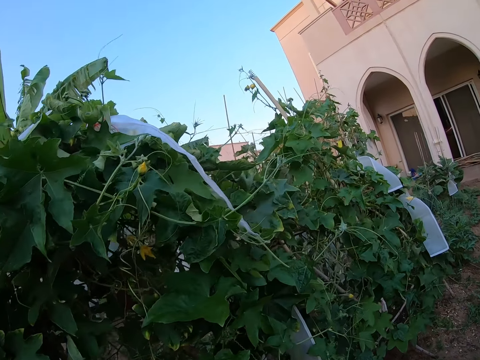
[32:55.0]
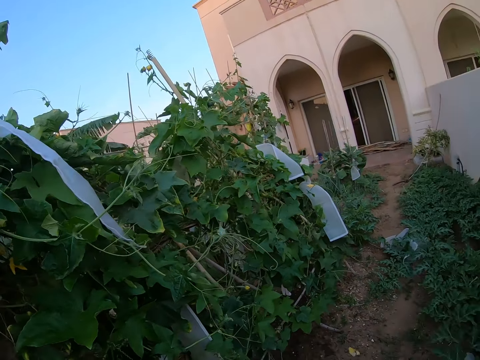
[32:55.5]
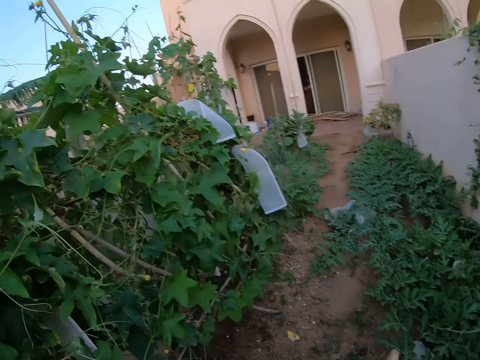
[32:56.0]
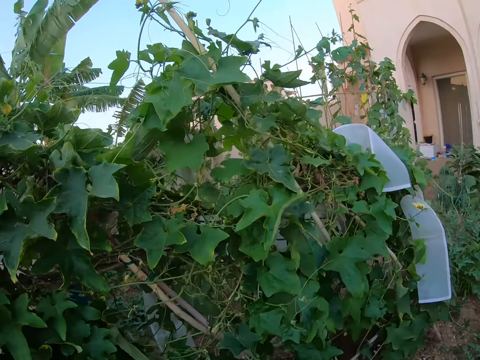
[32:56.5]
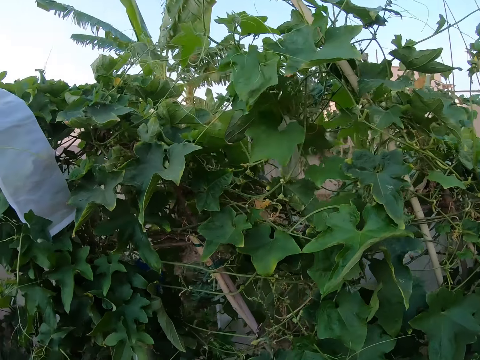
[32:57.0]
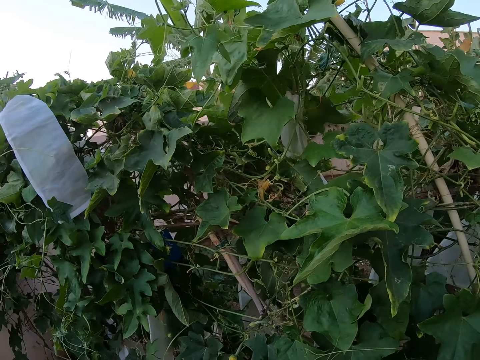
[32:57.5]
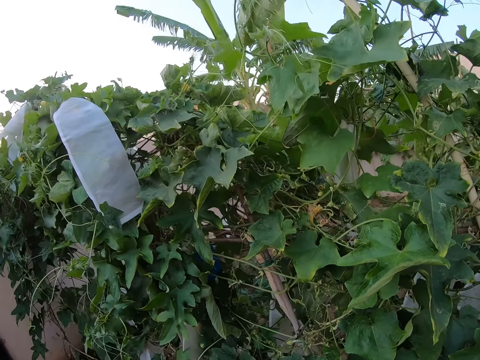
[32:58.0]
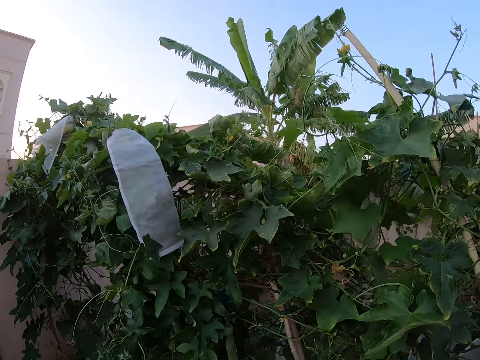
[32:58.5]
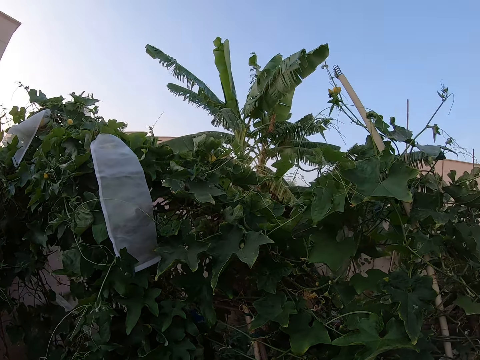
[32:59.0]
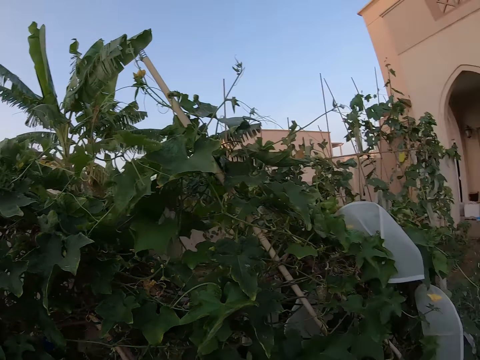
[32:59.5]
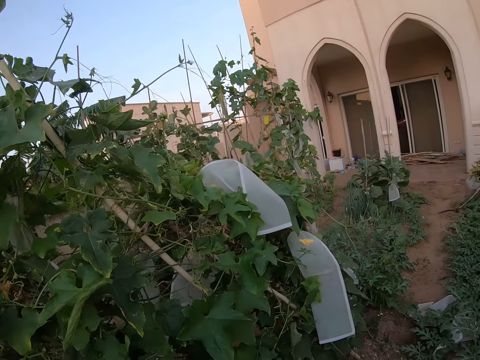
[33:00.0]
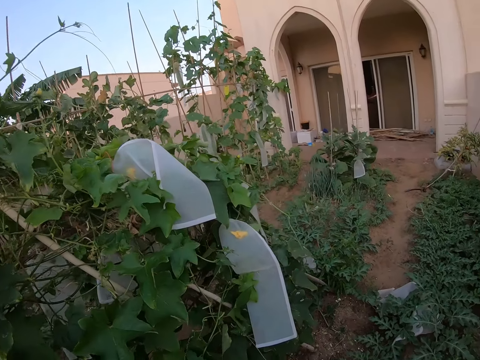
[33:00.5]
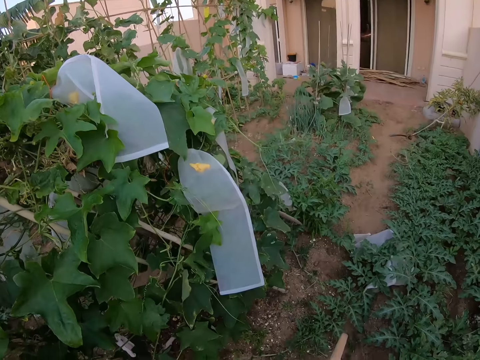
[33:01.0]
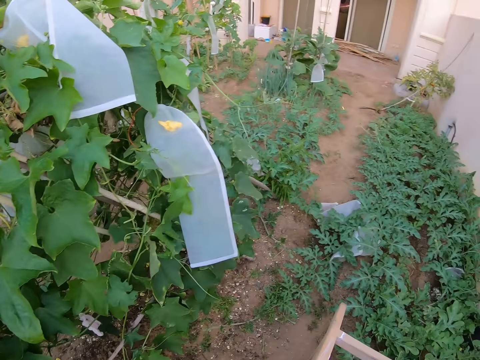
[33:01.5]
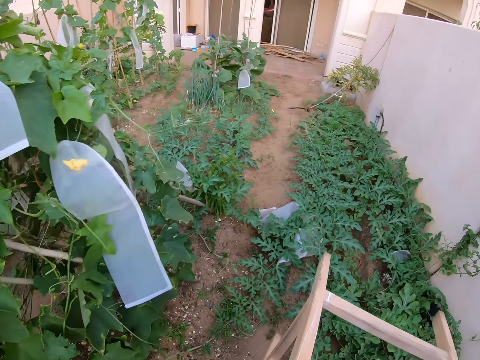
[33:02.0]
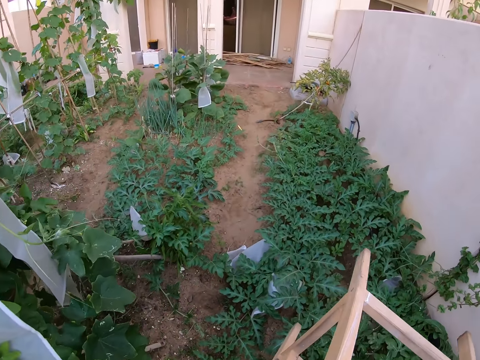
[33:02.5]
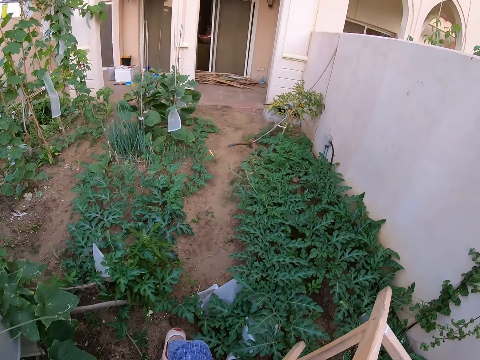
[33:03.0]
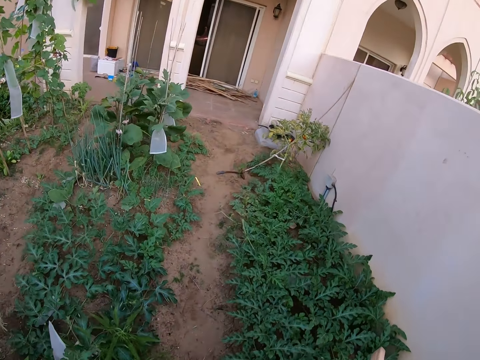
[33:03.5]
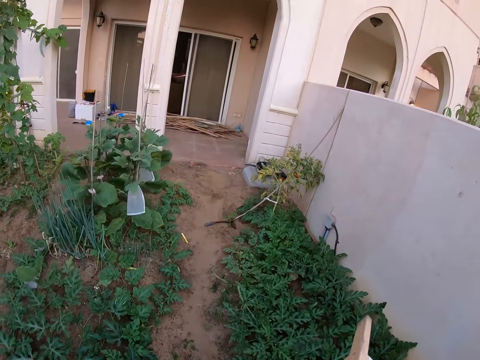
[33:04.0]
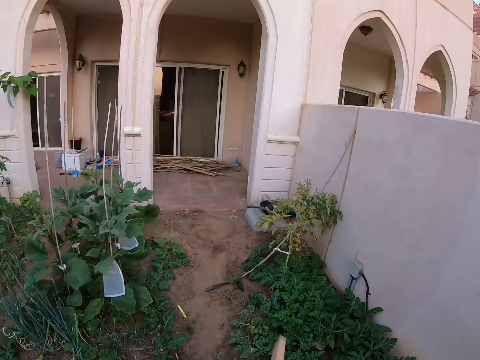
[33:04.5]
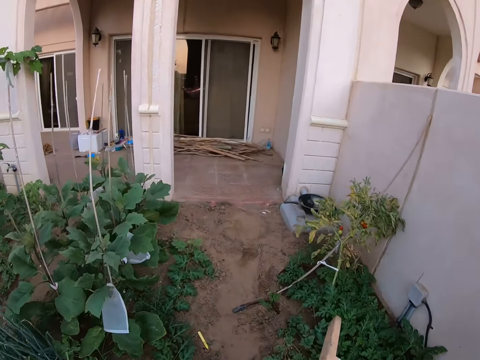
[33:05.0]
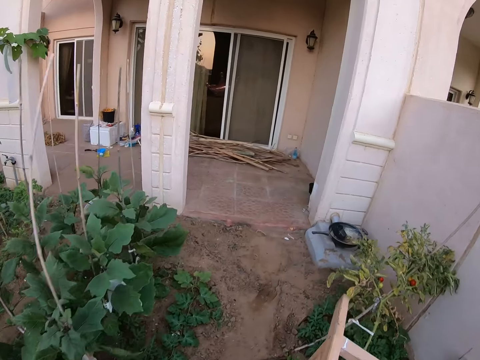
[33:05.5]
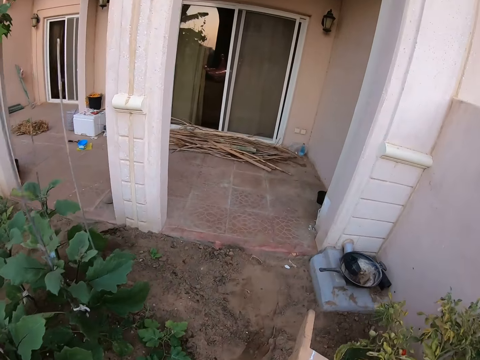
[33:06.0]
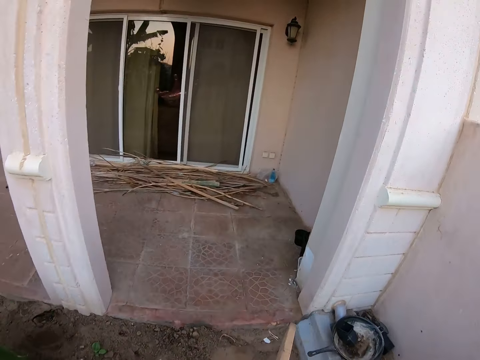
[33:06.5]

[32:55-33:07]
The camera wearer walks around the garden. They lift a stool. They carry the stool on the hands. They walk forward.

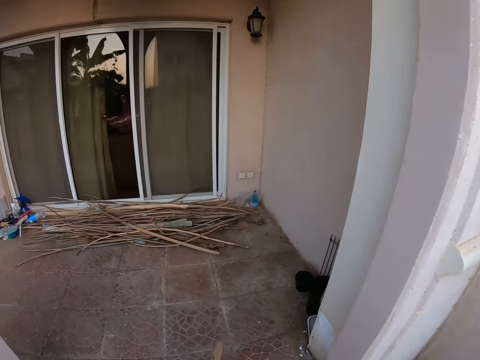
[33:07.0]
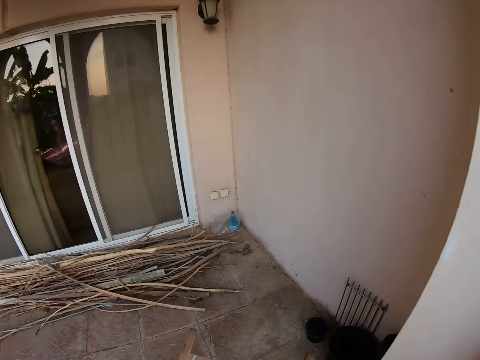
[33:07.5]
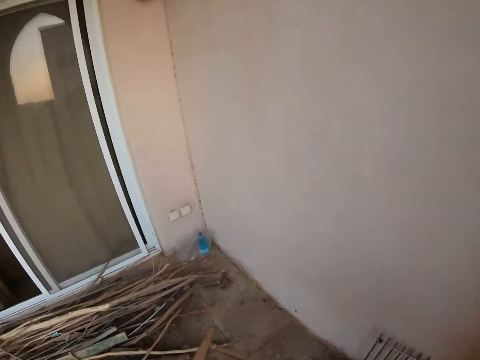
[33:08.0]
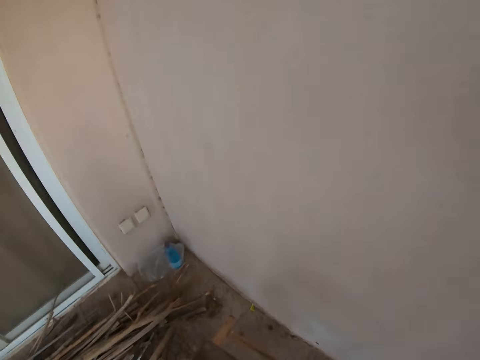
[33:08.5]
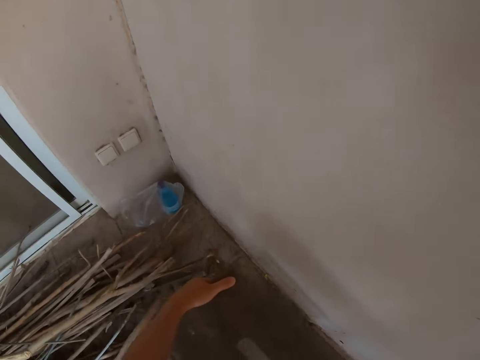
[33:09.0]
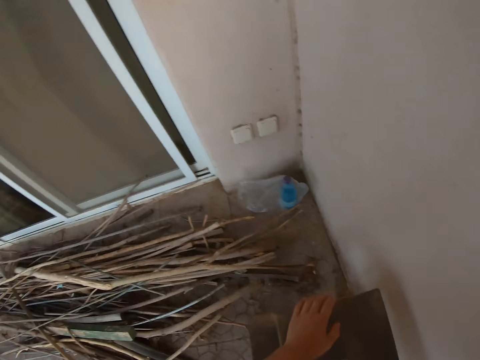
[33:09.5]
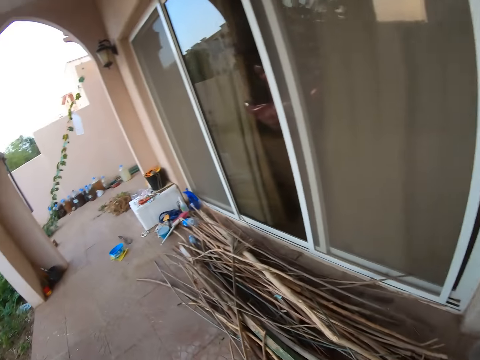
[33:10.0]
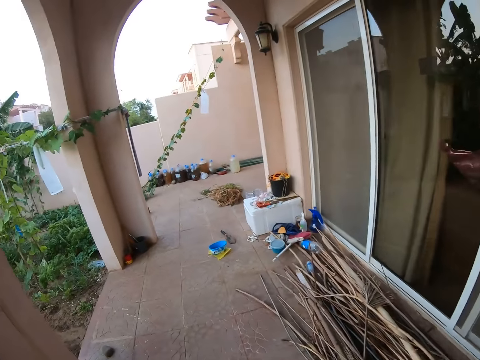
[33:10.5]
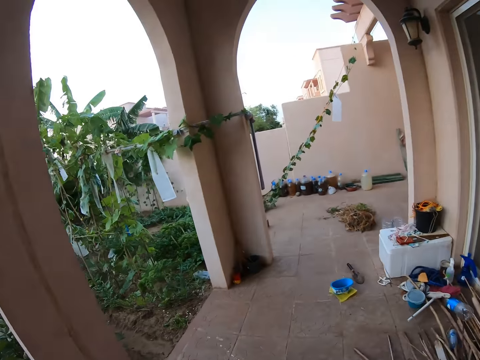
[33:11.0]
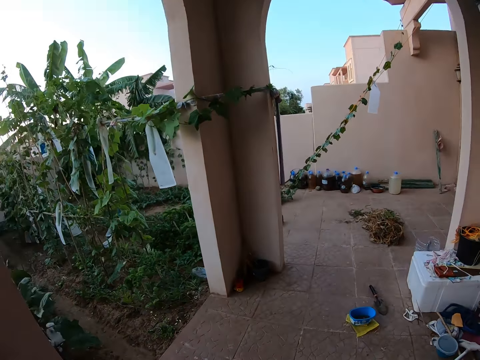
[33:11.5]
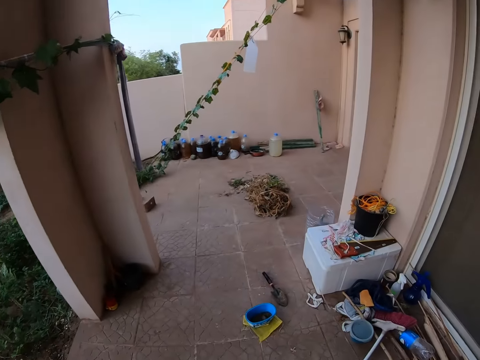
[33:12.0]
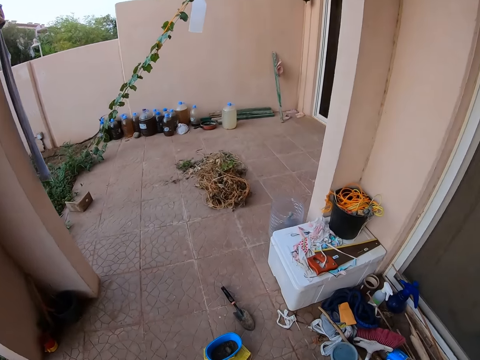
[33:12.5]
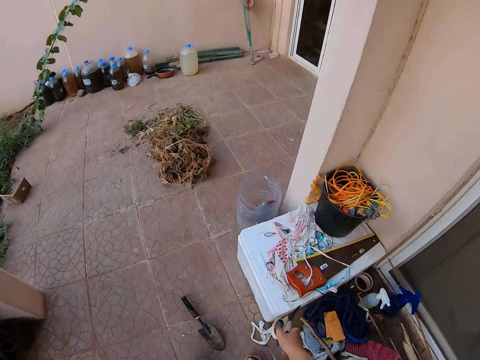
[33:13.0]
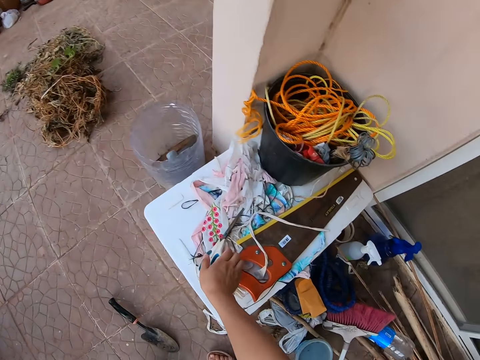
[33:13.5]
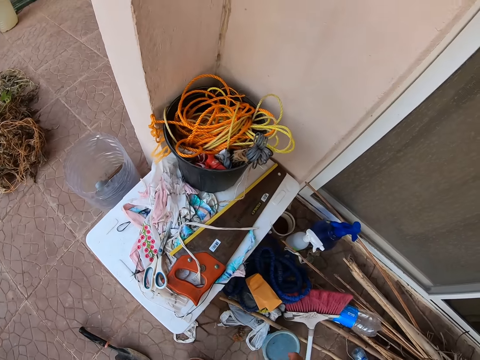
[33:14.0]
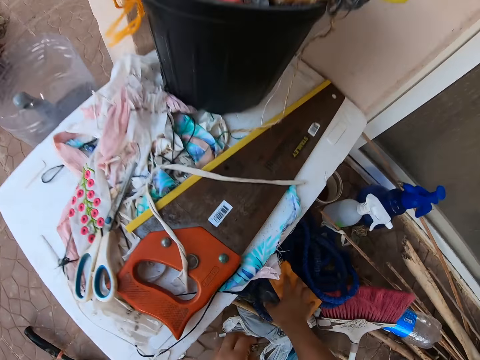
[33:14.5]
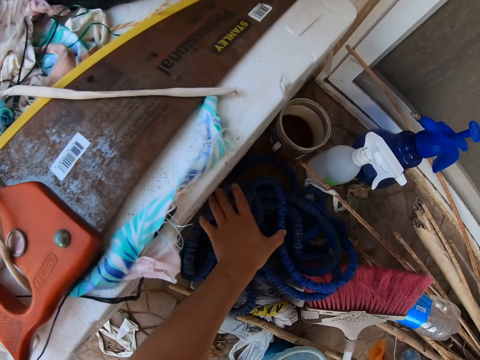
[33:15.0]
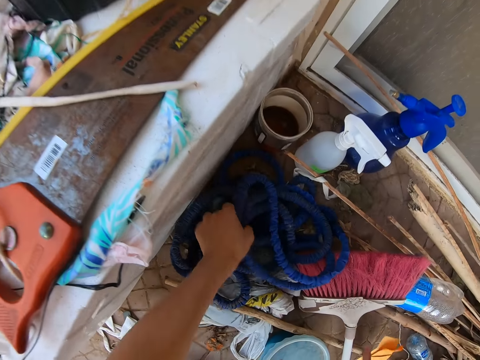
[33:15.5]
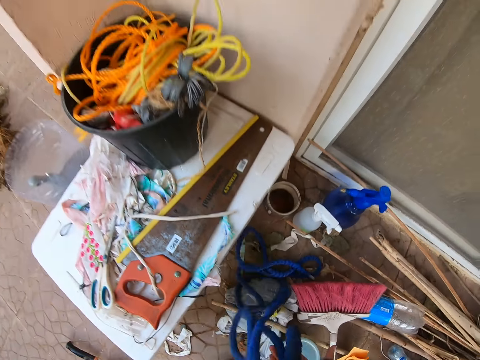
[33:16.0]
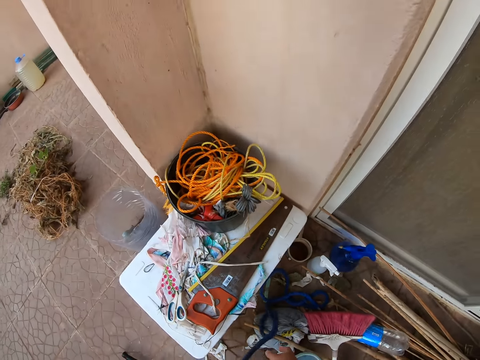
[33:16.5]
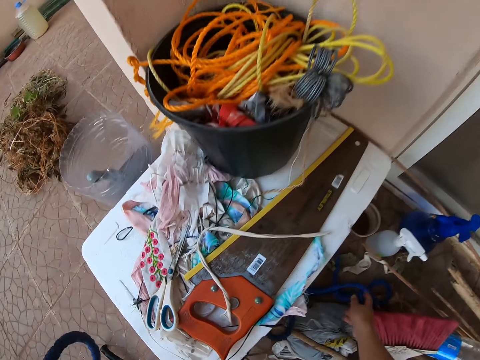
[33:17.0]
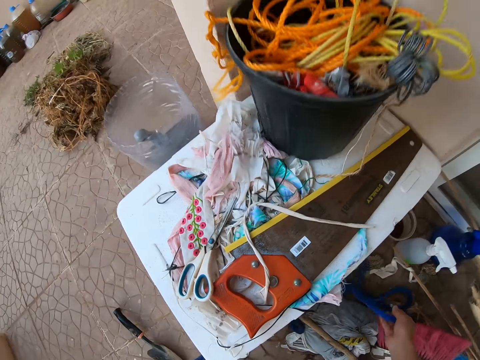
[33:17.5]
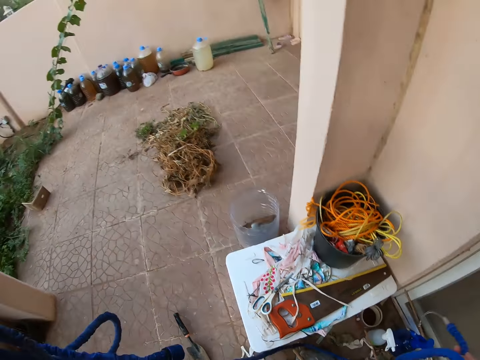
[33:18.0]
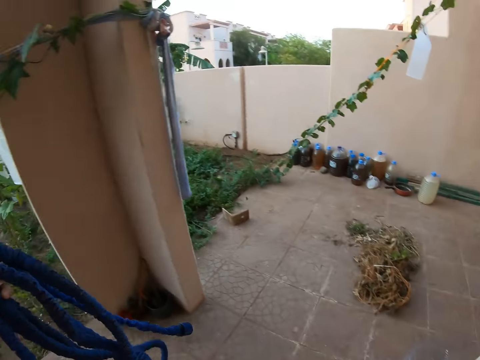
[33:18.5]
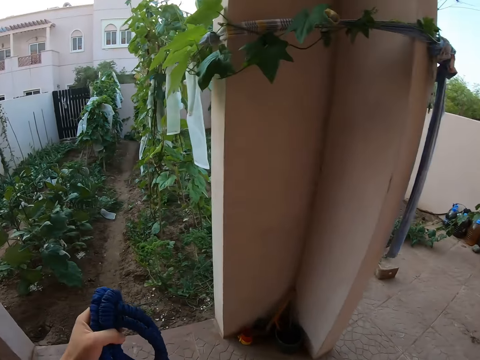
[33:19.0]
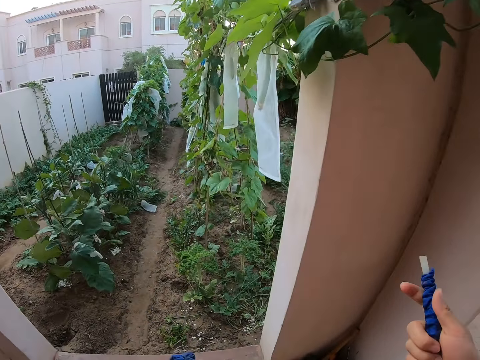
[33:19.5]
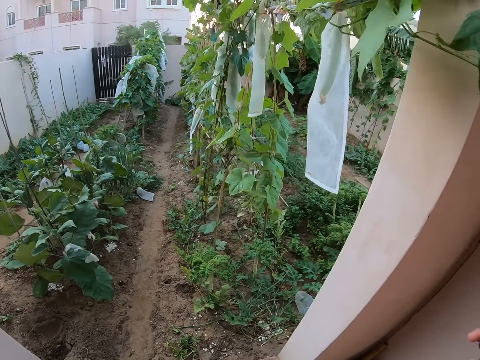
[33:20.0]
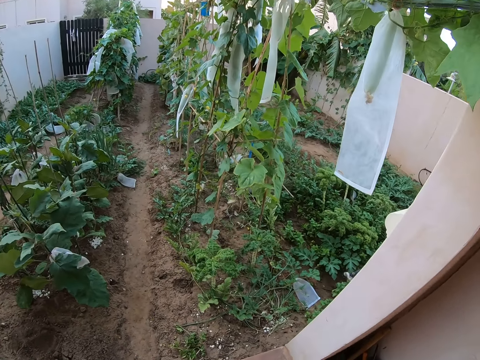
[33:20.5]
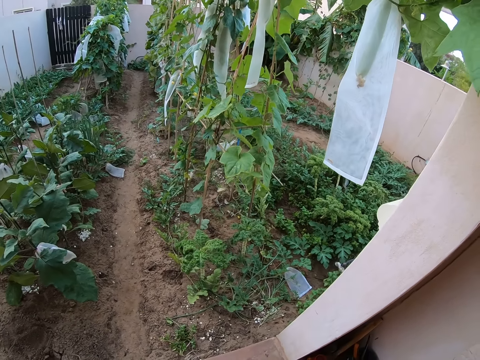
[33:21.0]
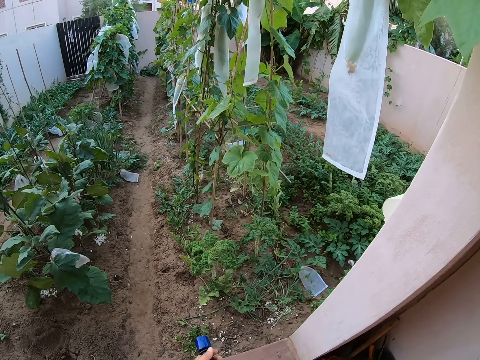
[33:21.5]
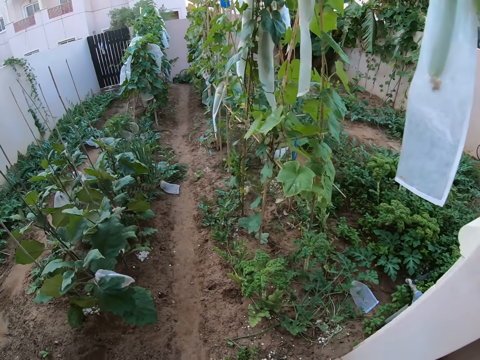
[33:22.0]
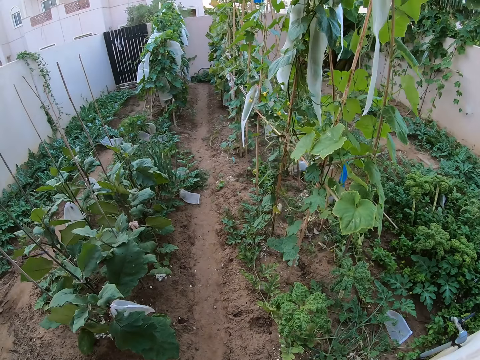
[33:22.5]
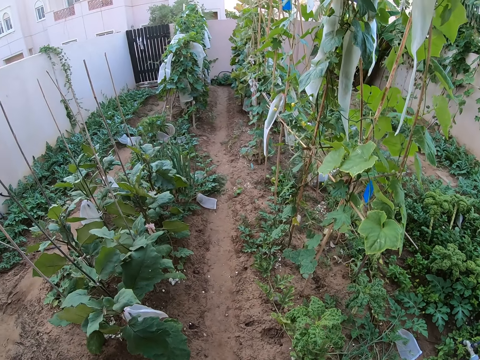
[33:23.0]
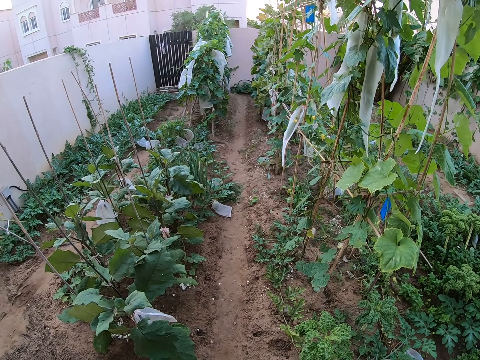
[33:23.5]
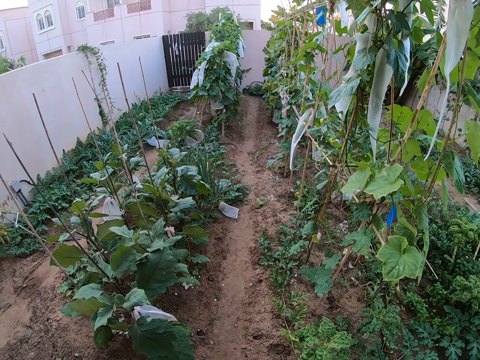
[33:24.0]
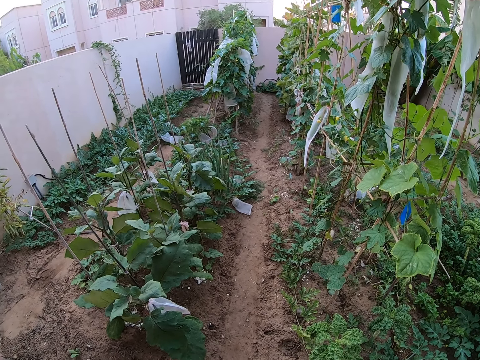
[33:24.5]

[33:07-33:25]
The camera wearer puts the stool on the floor. They walk forward on the veranda. They put the scissors on the outdoor cabinet. They pick up a pipe from the floor. They stare around the garden.
